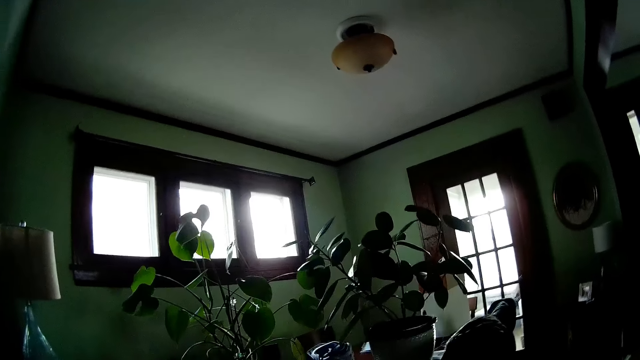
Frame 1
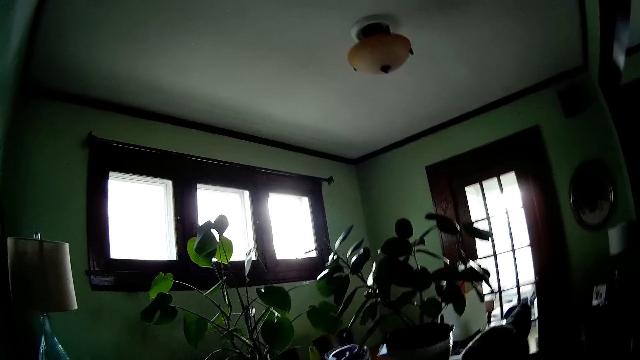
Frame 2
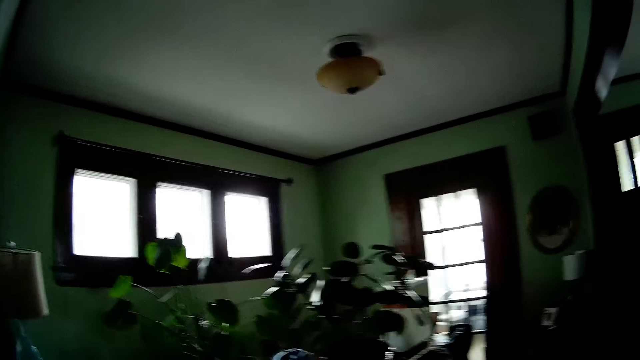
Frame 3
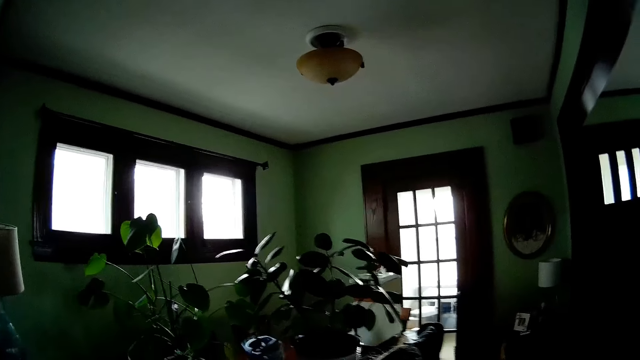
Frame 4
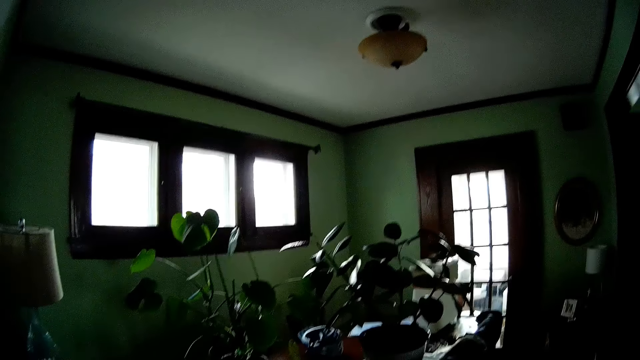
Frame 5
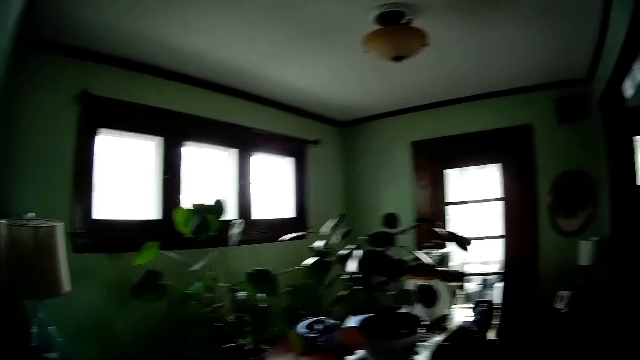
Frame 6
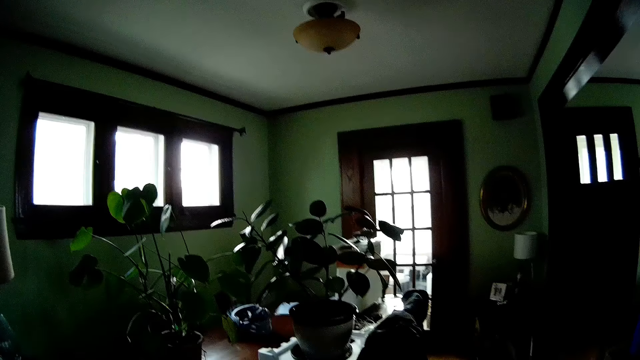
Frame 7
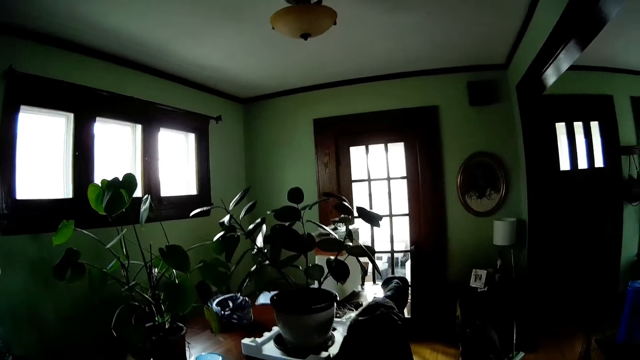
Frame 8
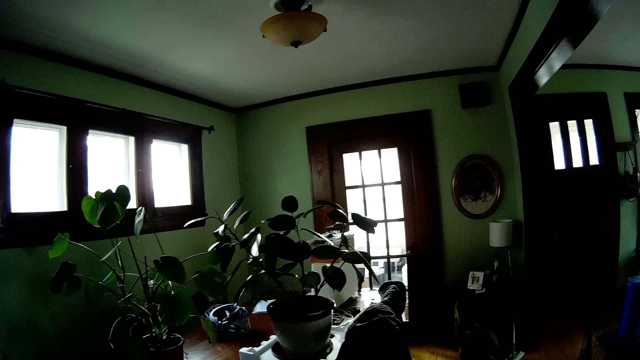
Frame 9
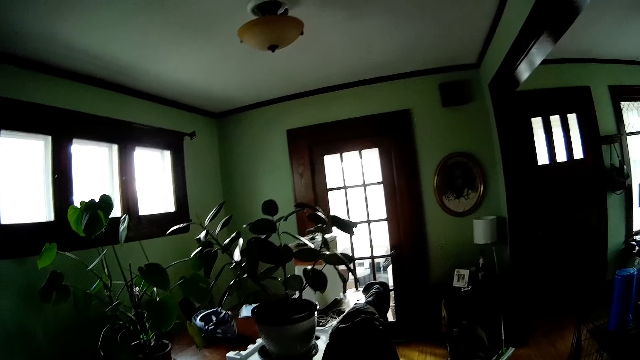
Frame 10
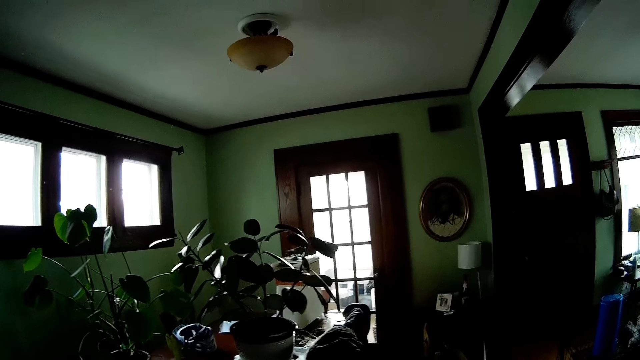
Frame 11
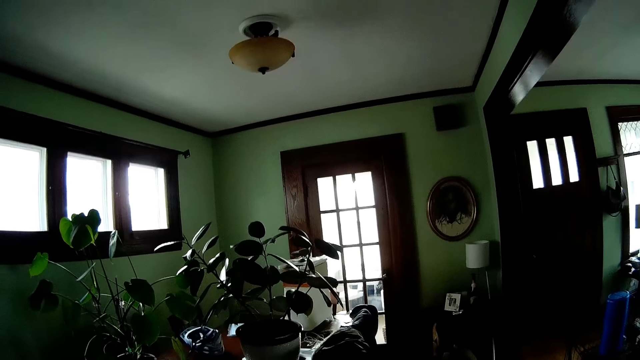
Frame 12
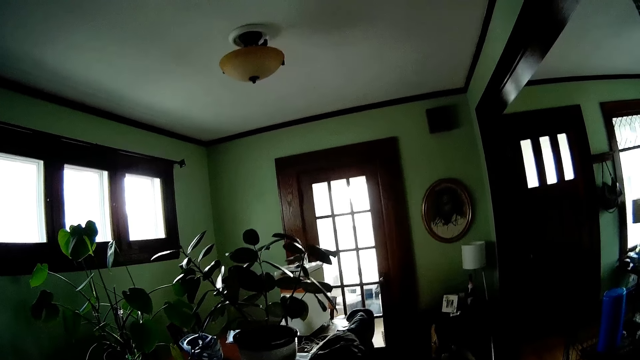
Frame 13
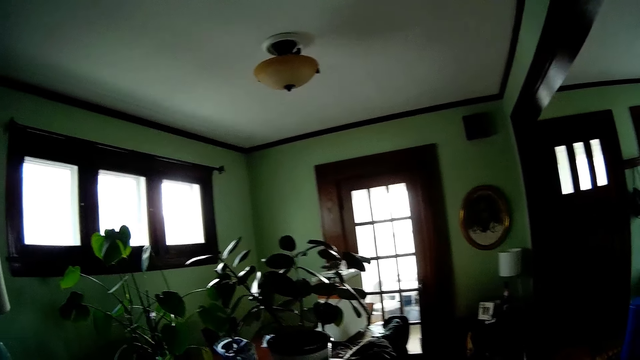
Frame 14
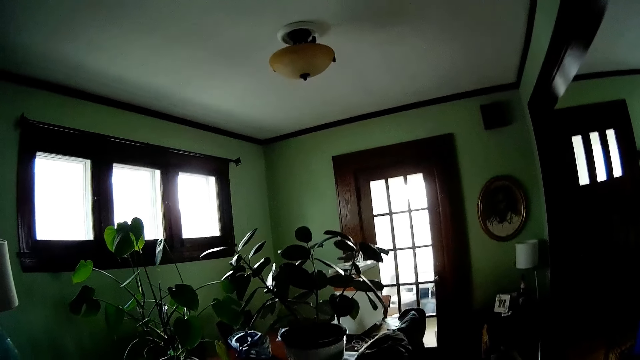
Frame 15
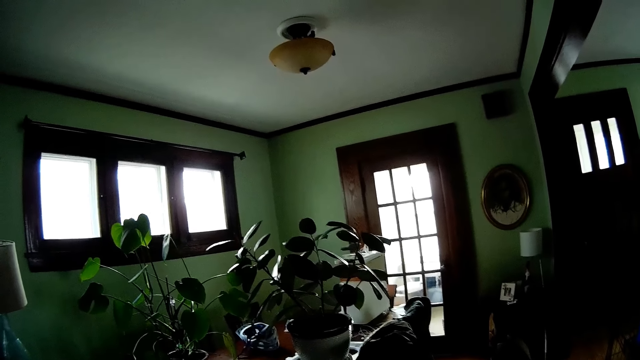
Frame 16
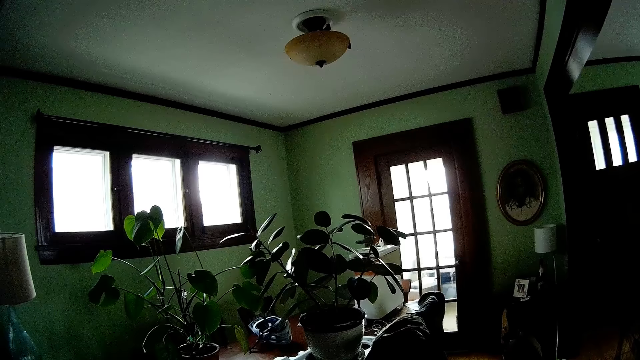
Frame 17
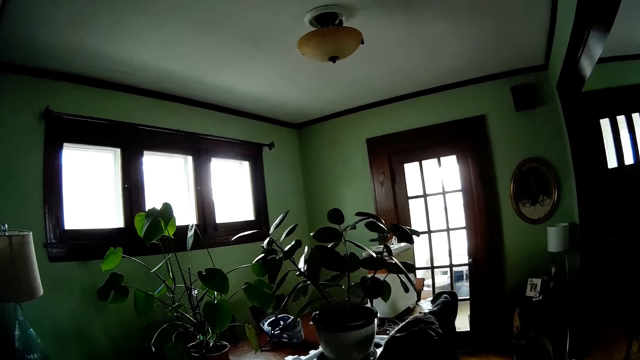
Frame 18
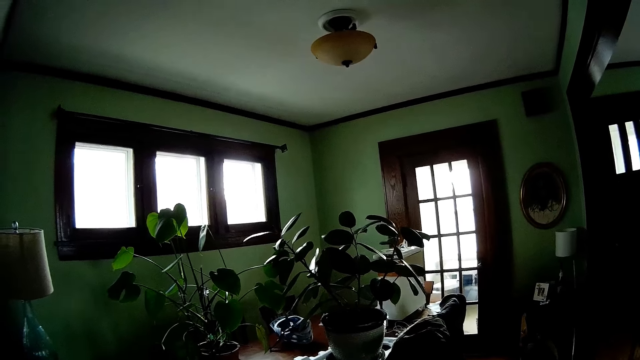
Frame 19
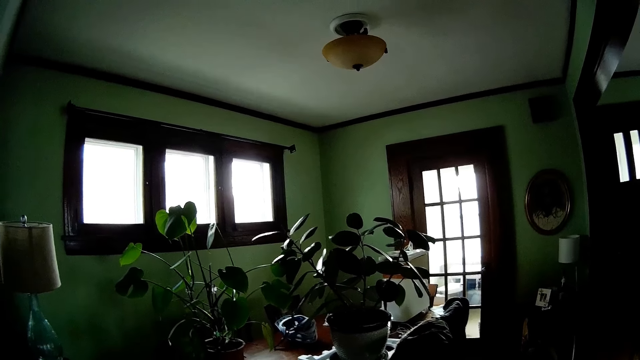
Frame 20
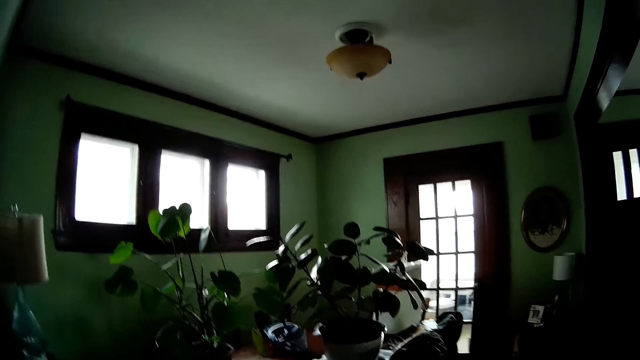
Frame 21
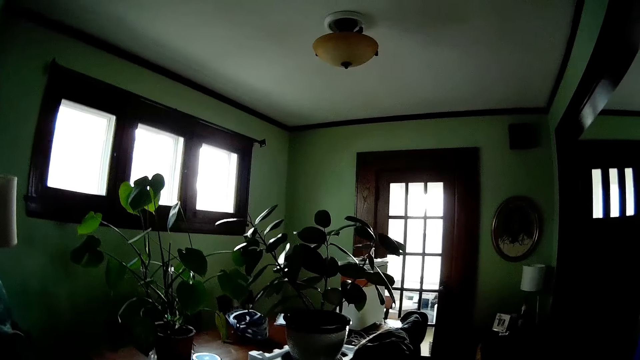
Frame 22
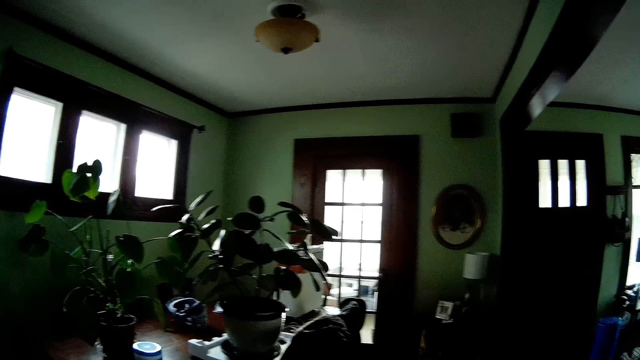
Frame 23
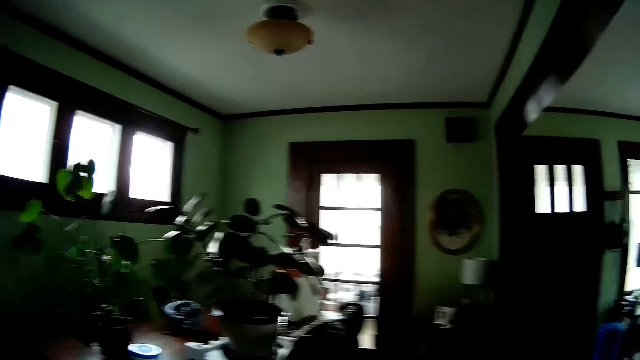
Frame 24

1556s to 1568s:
The camera wearer walks around.

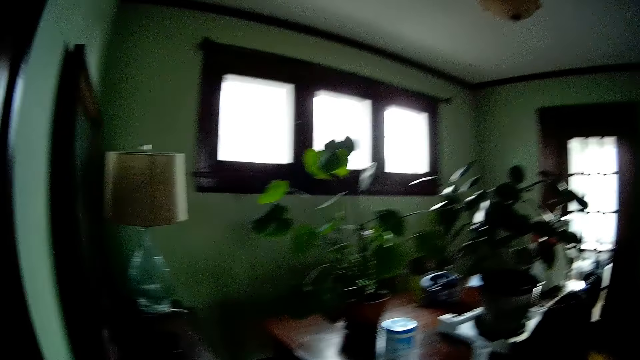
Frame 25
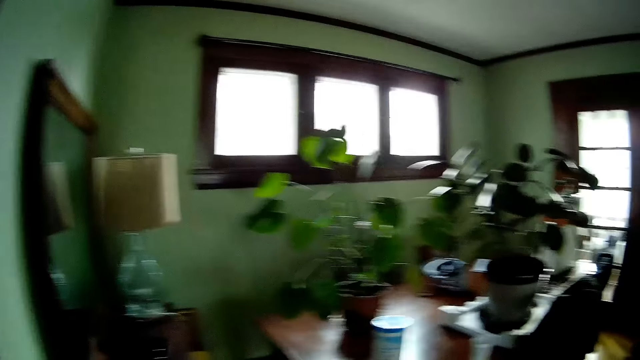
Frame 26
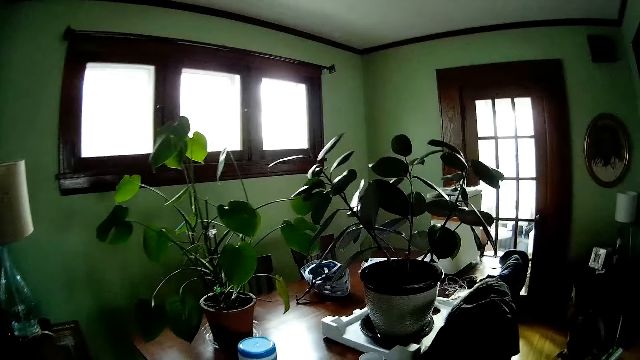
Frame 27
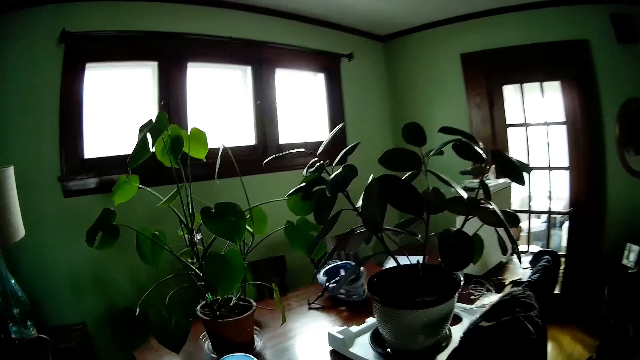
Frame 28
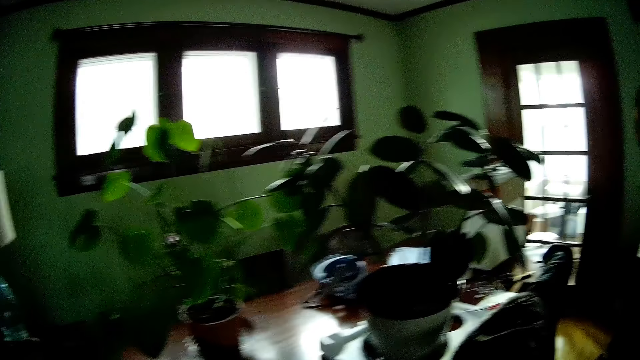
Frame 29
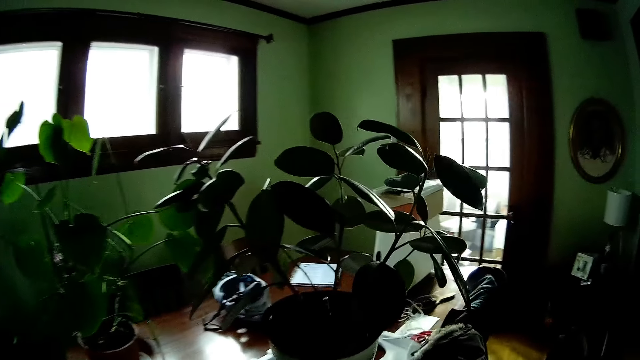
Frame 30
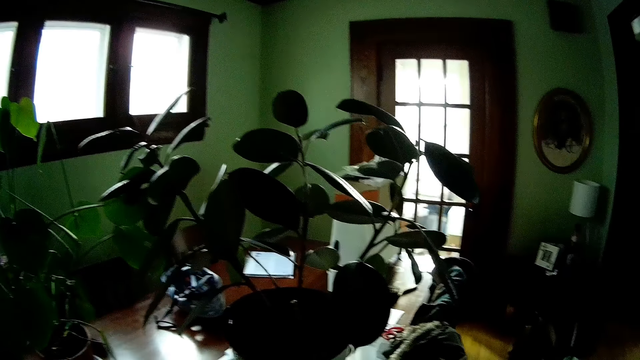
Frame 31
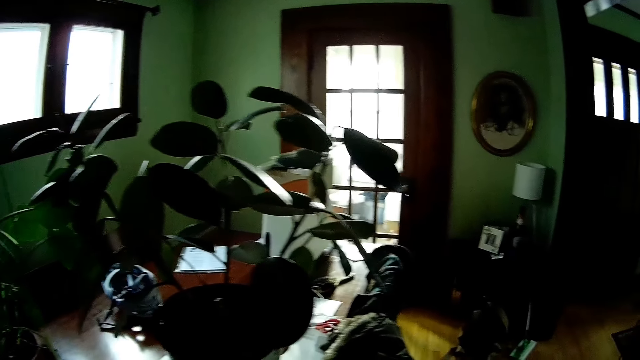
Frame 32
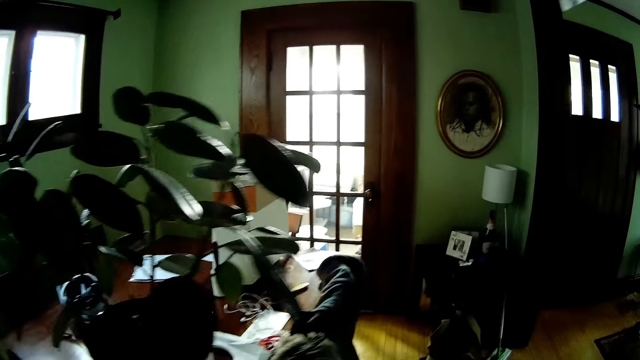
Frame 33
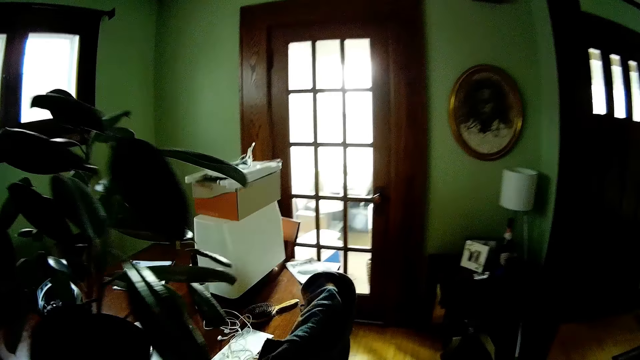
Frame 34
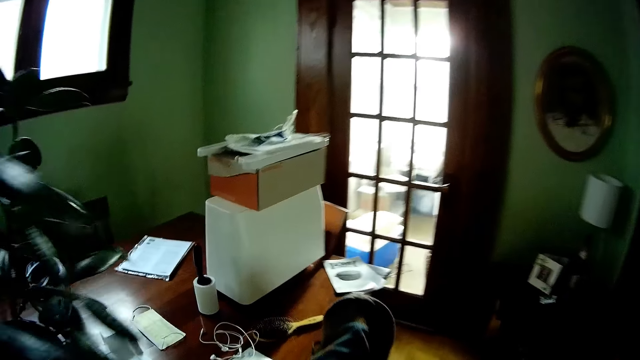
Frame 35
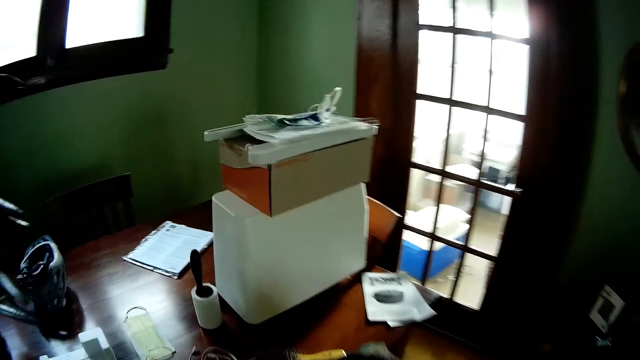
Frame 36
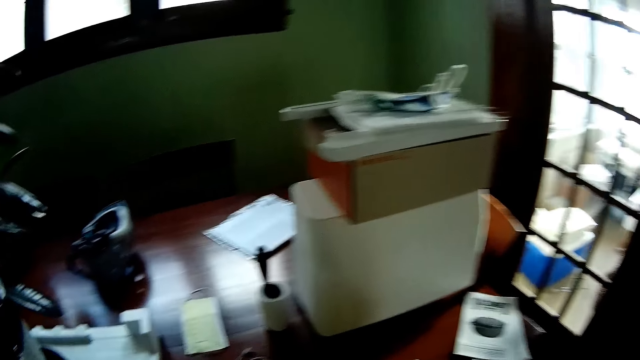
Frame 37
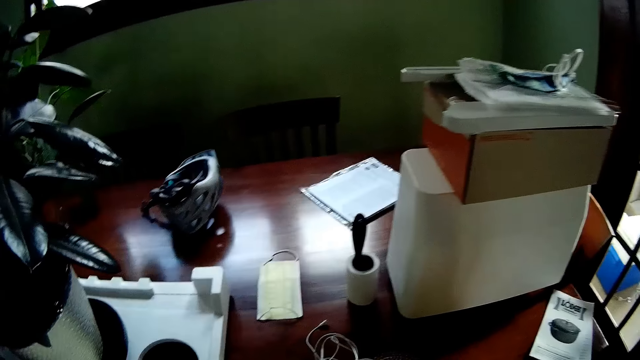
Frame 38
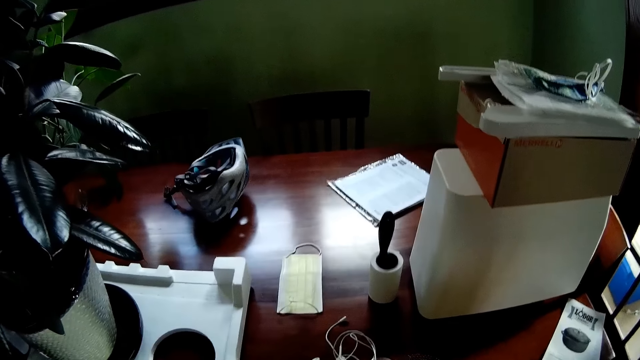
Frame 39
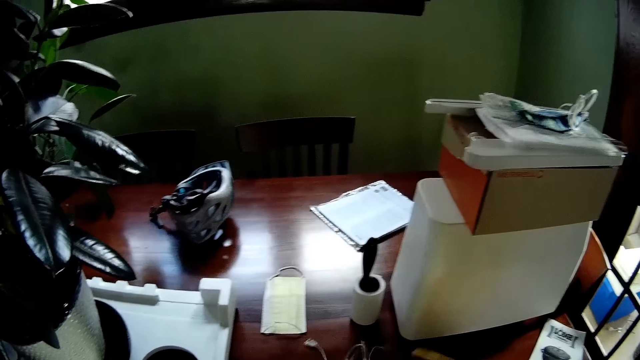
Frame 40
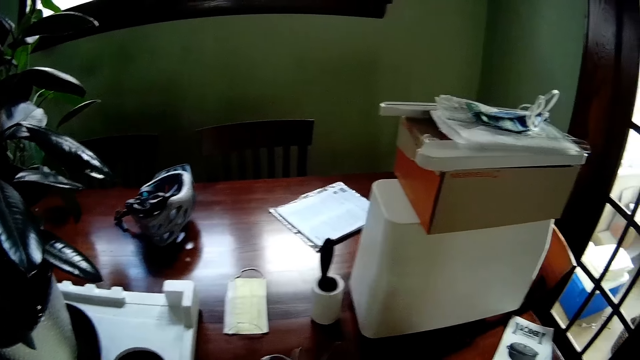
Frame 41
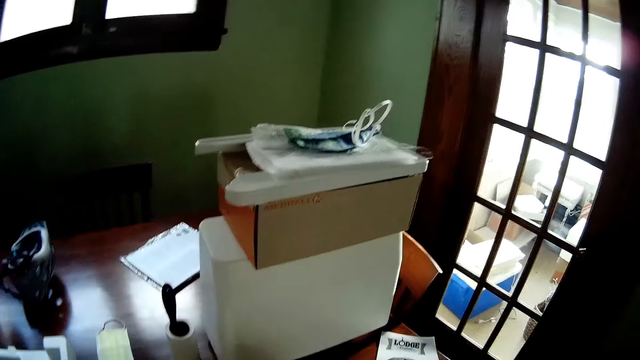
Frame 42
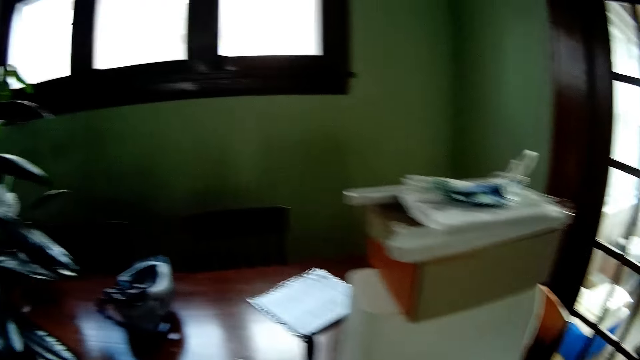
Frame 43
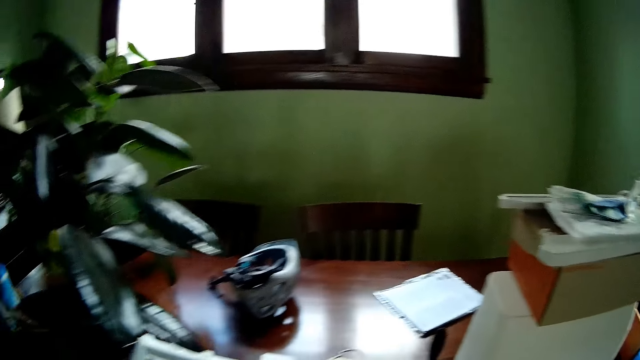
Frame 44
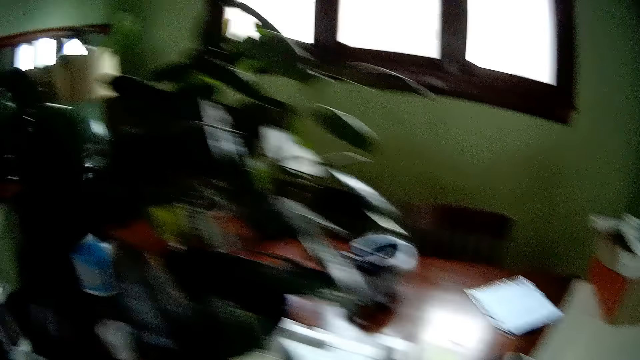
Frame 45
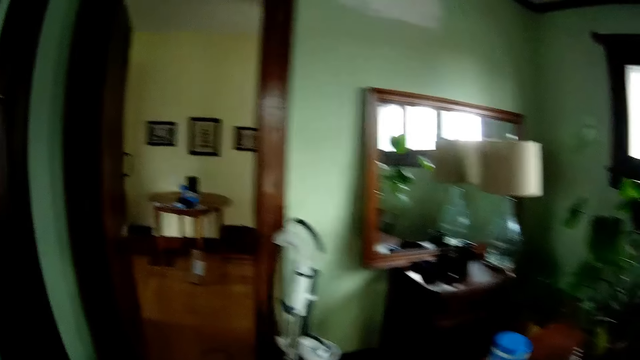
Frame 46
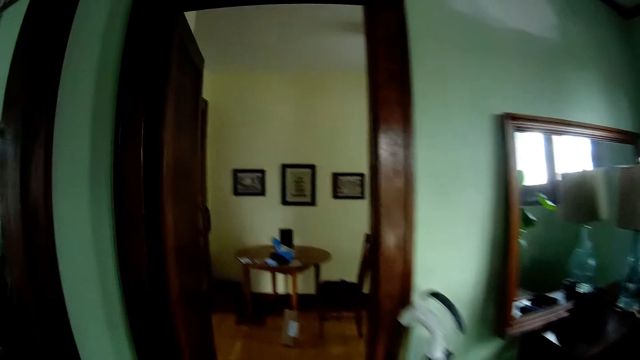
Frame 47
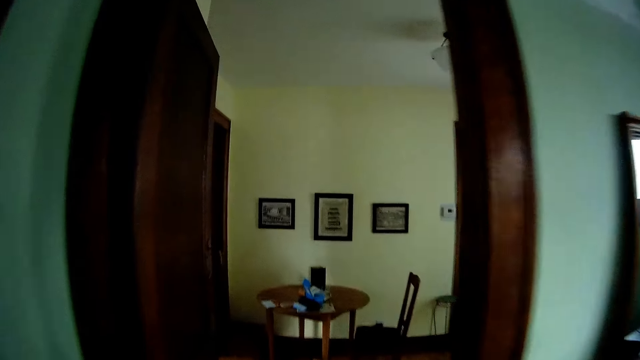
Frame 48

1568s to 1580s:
The camera wearer picks up a hair brush on a table with his right hand. He takes earphones on the table. He walks around the house.
